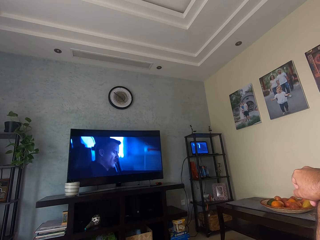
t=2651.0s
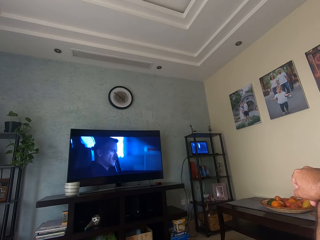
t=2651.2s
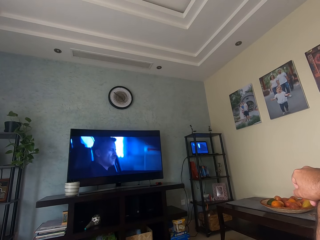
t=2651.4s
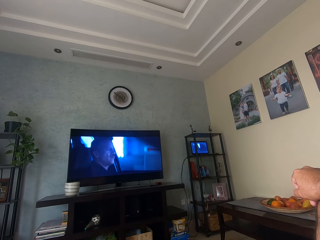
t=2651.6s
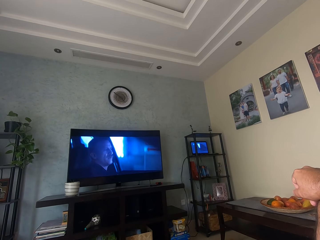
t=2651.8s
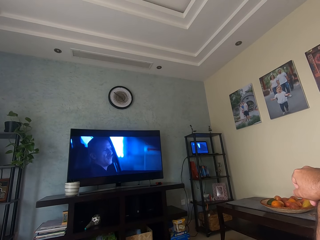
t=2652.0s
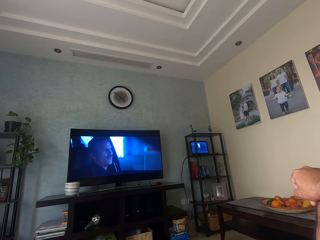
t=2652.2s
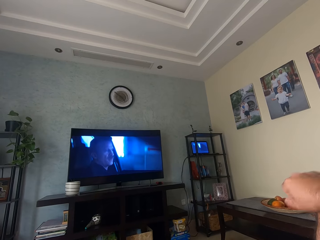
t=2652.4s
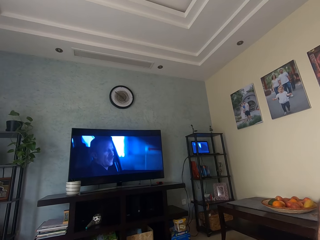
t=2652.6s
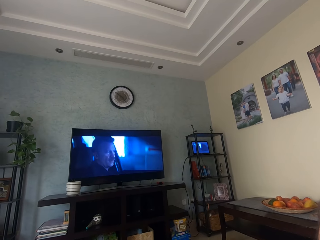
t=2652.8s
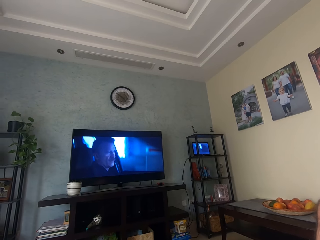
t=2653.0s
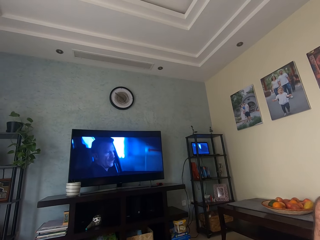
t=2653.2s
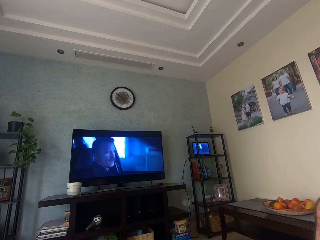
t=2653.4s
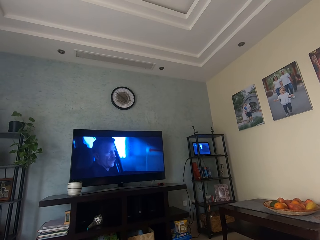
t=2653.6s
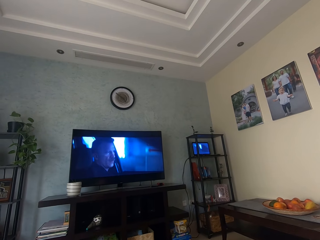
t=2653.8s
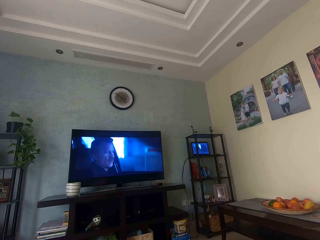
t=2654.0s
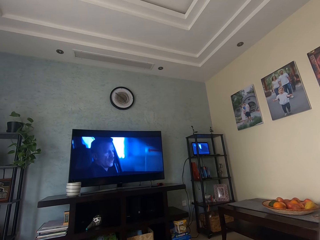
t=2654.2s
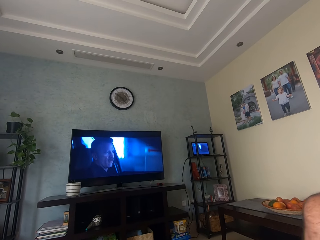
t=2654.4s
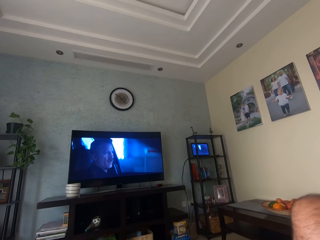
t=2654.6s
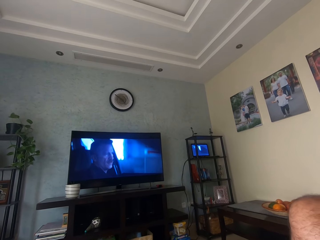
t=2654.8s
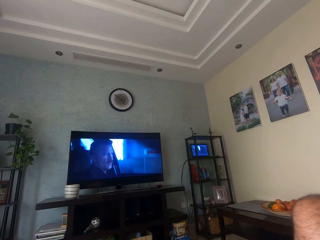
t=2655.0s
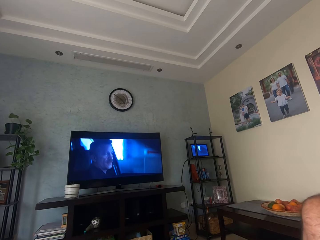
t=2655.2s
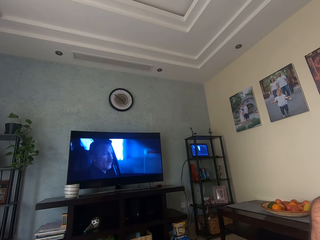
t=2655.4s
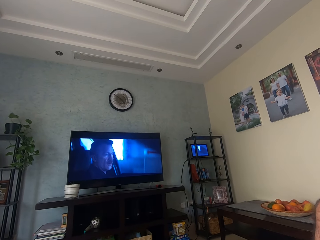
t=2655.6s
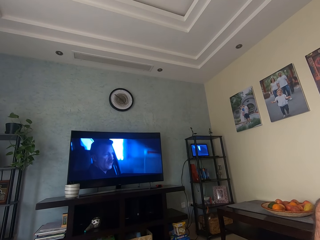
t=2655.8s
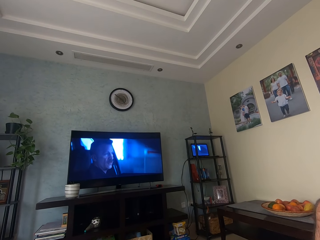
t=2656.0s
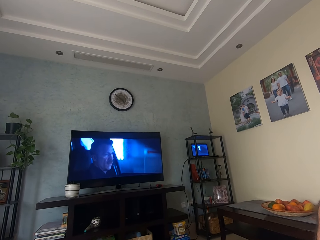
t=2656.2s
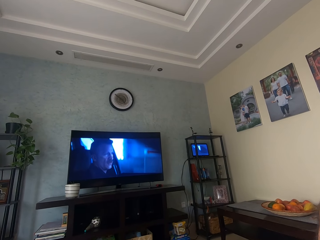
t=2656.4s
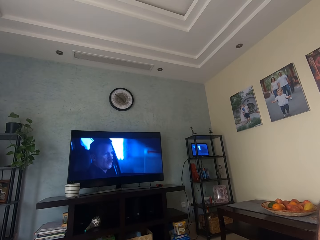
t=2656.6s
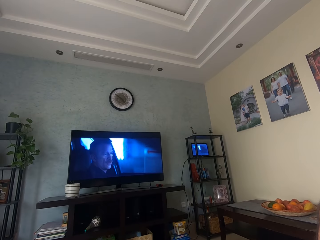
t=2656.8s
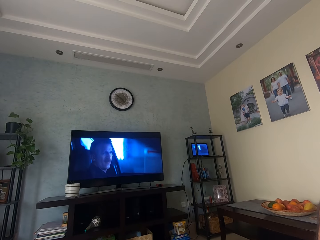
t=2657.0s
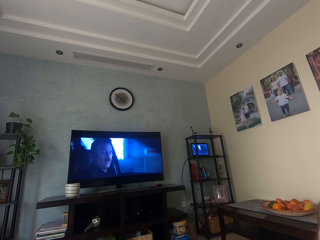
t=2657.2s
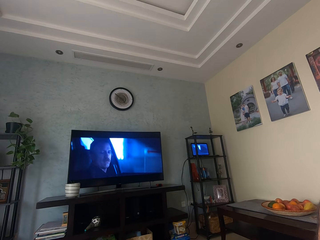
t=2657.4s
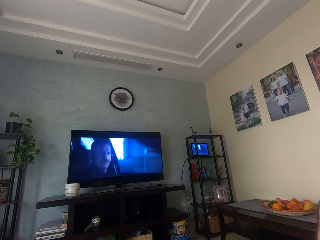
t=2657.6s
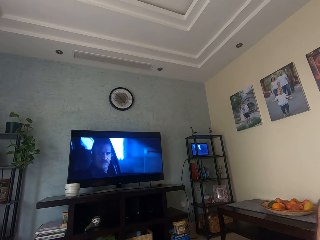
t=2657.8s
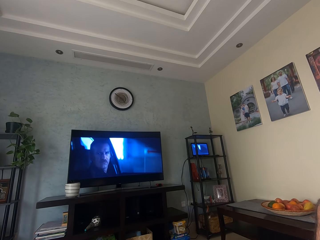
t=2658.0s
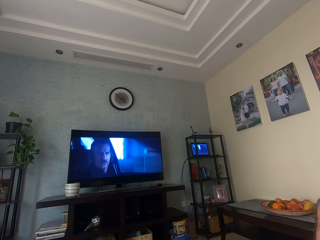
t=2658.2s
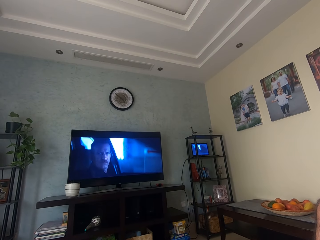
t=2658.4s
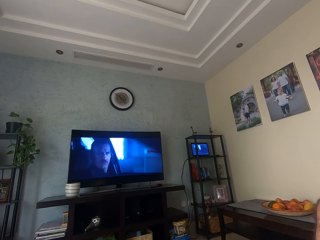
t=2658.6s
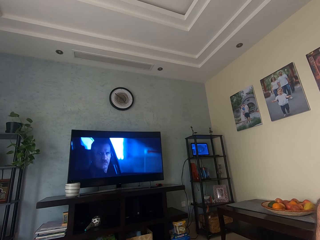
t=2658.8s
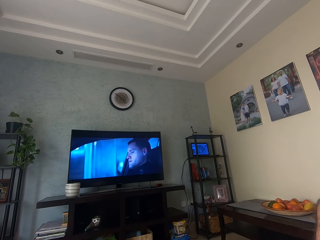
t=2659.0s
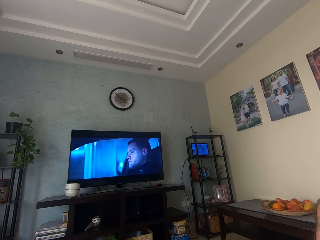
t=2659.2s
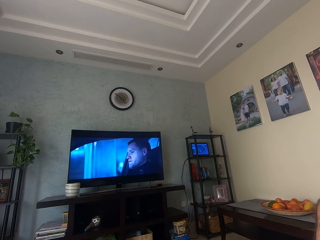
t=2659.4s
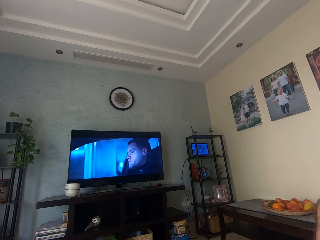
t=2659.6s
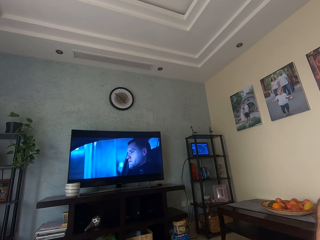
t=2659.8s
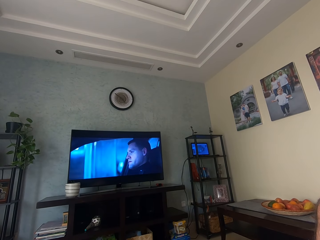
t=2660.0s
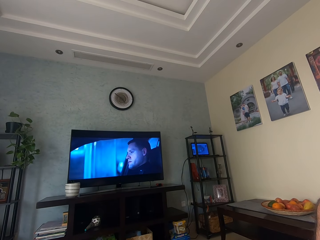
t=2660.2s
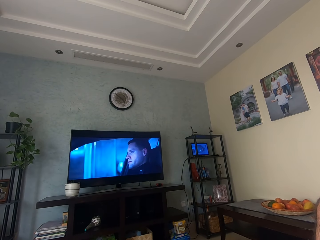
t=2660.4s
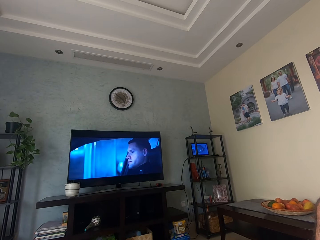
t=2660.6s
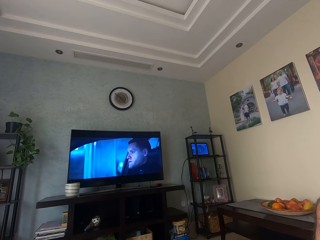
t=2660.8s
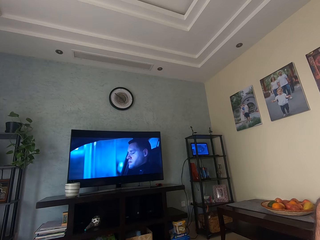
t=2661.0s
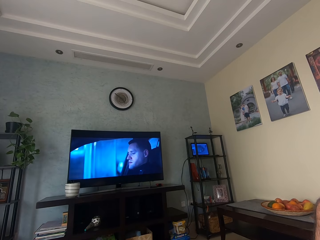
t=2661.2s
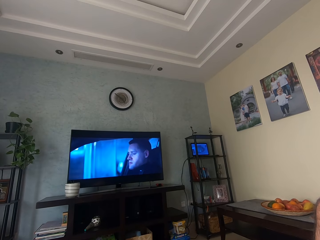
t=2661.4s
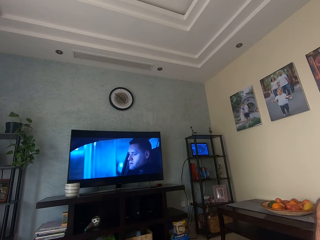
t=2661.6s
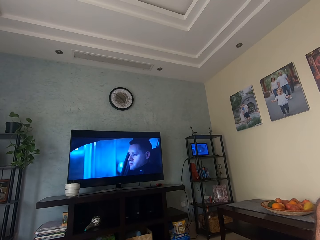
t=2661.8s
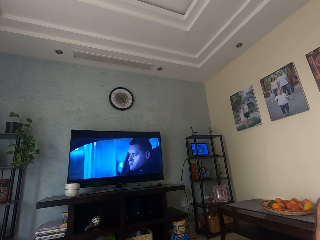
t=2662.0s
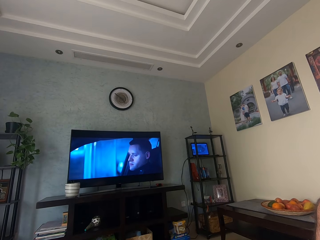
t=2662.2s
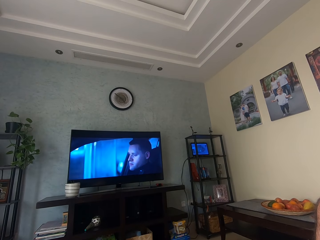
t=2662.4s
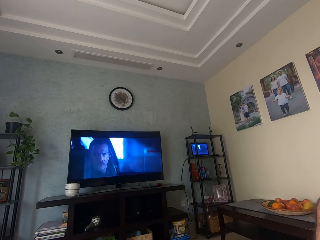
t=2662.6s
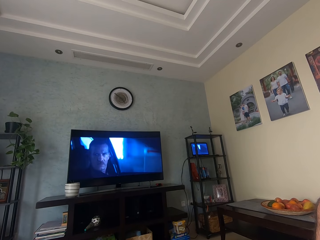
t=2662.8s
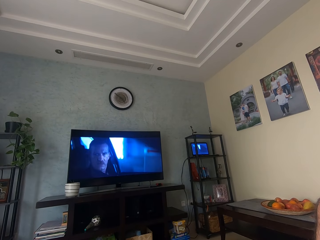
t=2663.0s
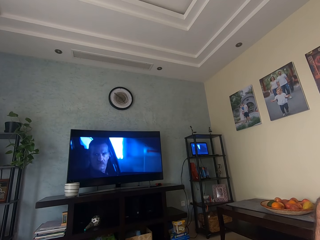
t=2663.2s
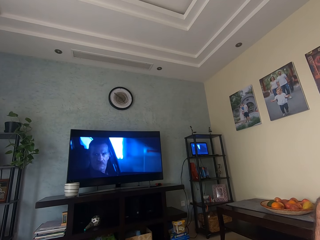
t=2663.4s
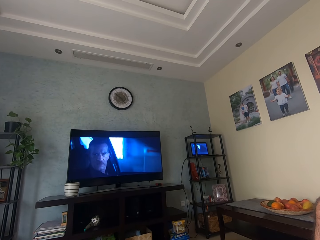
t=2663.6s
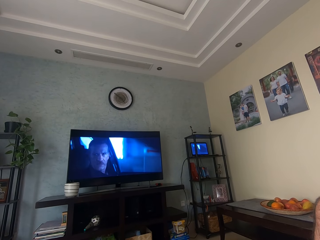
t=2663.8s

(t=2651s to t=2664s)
The camera wearer moves their hand. They move their thigh. They watch the television.

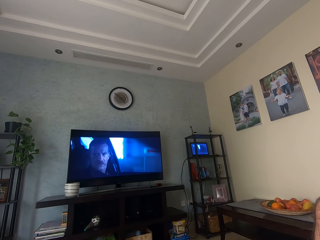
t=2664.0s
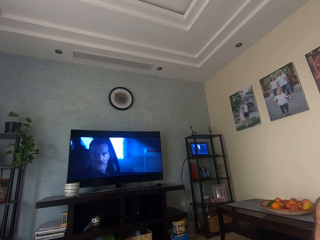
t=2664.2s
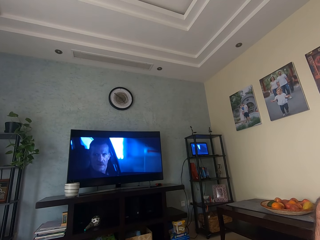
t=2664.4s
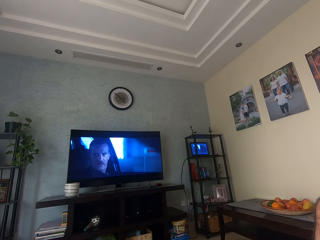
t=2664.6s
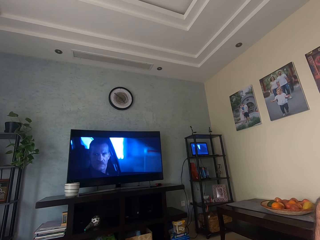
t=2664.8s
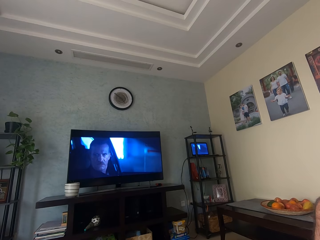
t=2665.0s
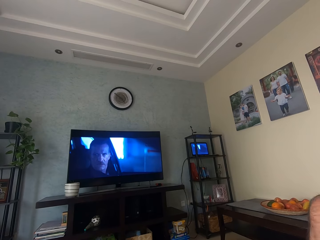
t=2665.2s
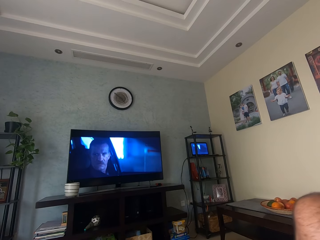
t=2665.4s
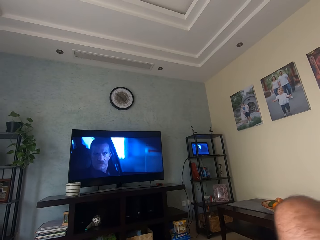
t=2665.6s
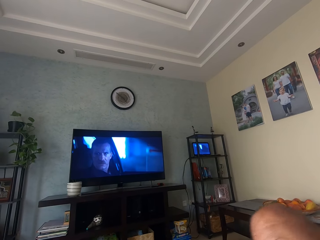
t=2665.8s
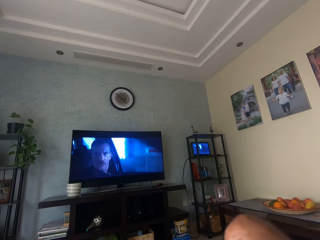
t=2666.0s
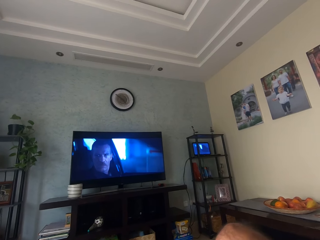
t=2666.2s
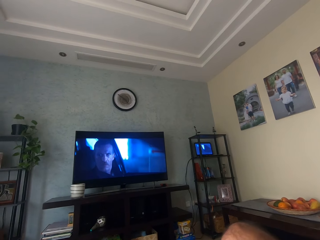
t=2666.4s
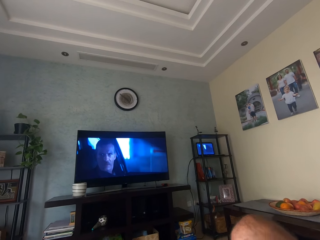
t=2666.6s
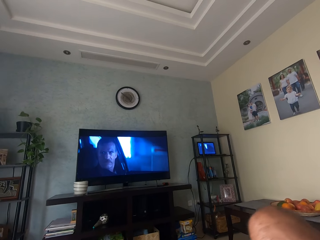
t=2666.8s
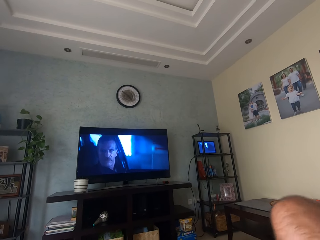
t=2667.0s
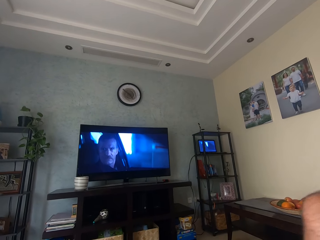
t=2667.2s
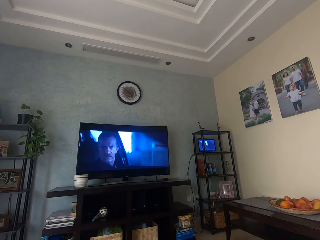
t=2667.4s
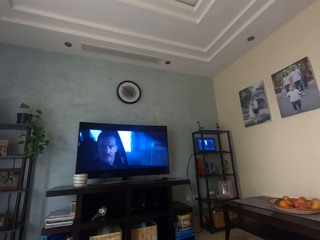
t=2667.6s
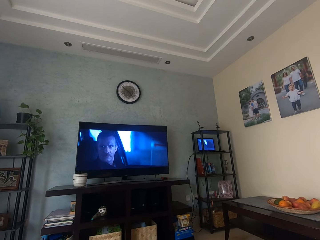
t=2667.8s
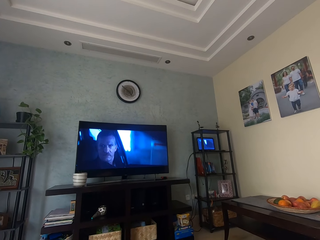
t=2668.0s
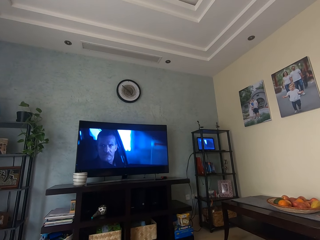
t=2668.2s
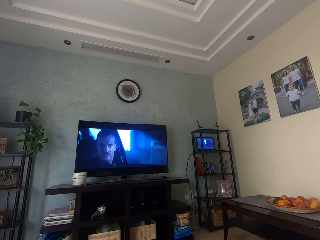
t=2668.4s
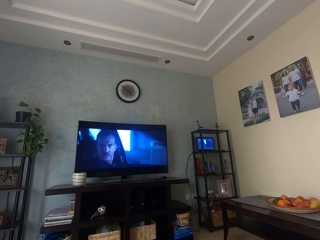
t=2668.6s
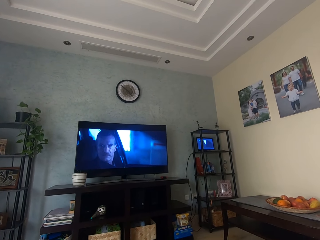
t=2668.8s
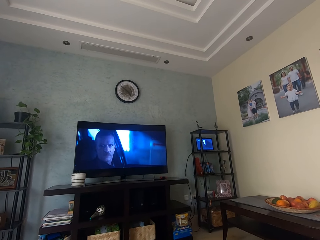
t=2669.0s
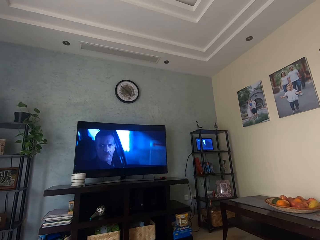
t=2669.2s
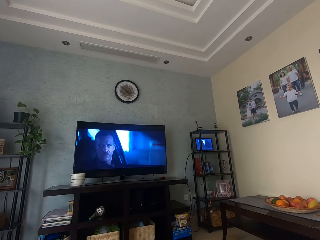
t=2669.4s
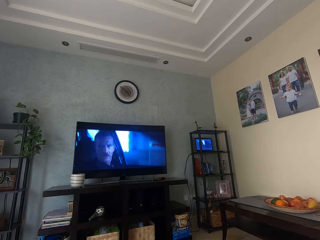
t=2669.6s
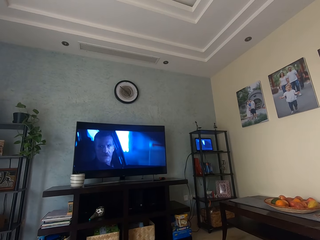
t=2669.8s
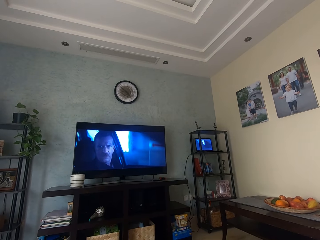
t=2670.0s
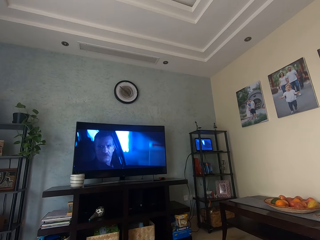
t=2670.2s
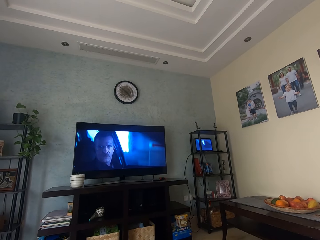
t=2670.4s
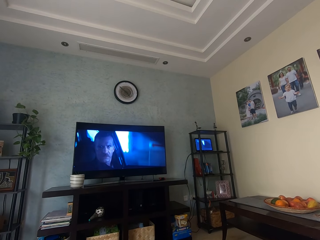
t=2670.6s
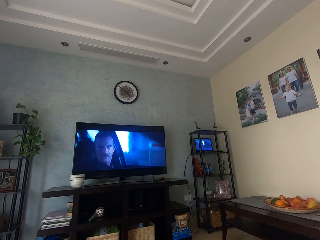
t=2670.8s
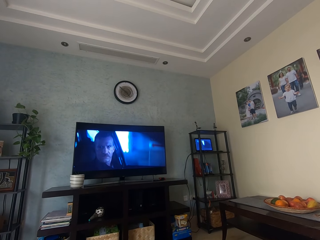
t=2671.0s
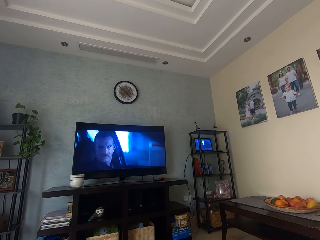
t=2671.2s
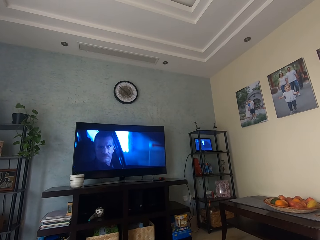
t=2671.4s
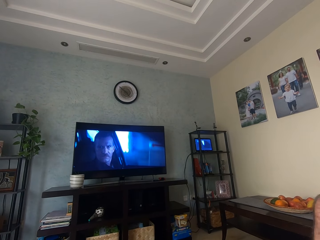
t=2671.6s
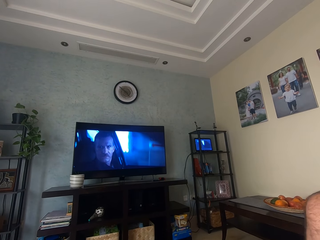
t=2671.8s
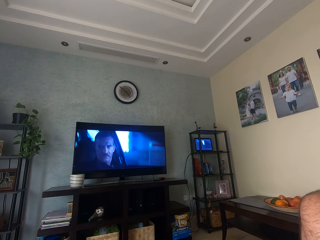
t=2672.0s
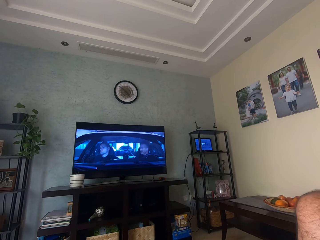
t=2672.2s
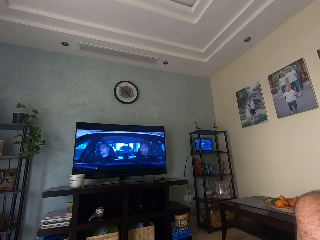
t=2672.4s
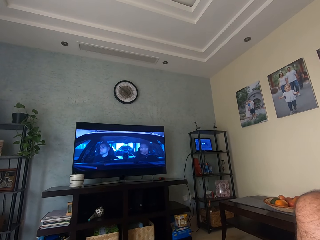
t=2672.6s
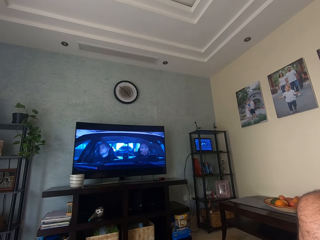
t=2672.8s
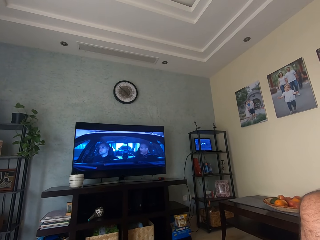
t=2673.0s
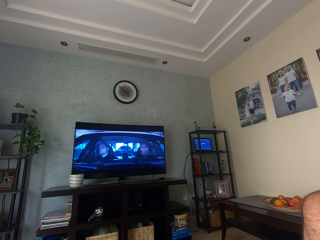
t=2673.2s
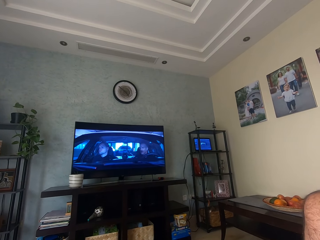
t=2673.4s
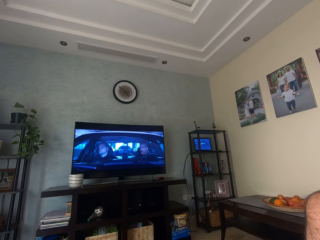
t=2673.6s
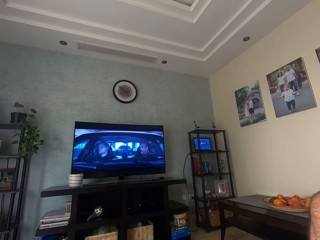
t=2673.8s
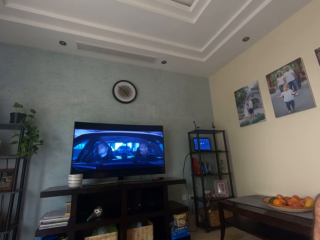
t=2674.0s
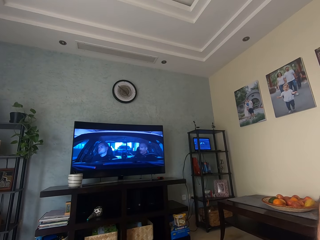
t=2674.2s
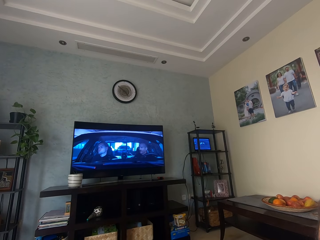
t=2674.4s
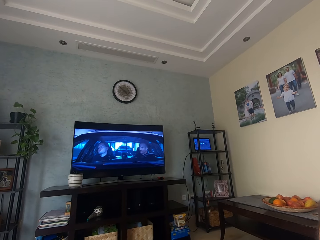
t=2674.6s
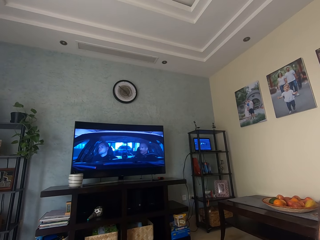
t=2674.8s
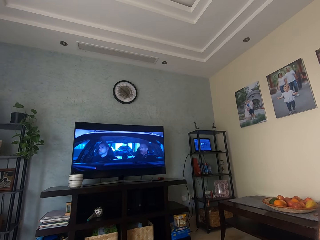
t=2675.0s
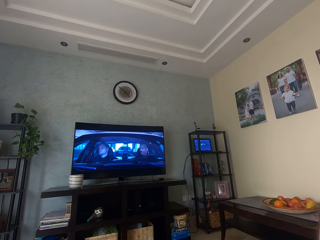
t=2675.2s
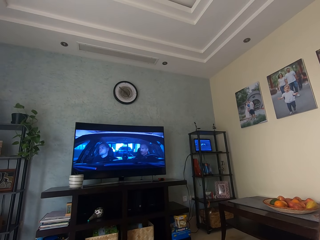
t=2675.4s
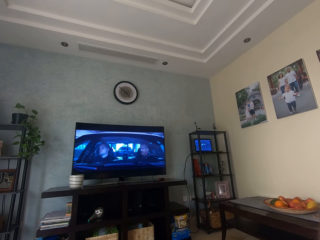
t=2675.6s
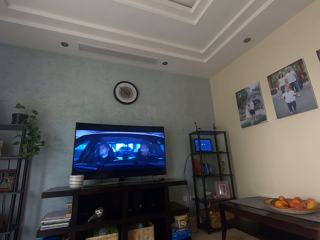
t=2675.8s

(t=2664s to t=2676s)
The camera wearer moves their thigh. They watch the television. They move their thigh.
